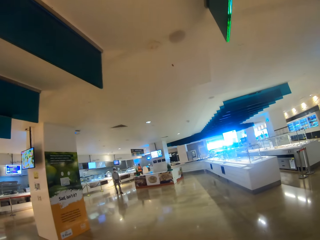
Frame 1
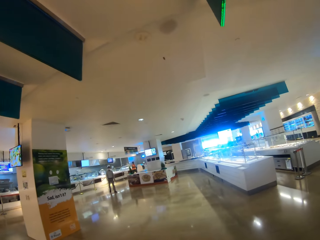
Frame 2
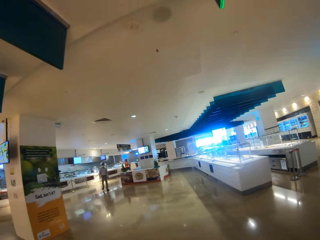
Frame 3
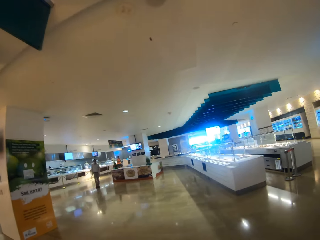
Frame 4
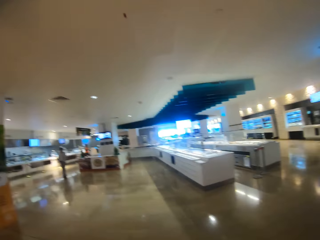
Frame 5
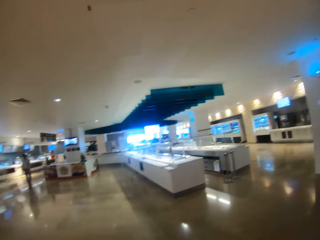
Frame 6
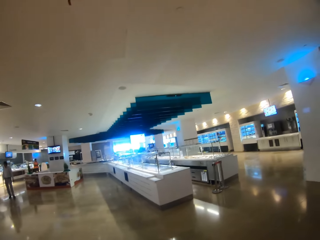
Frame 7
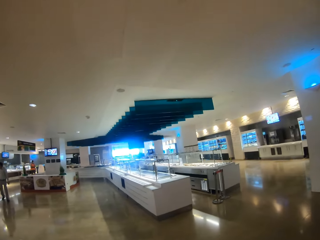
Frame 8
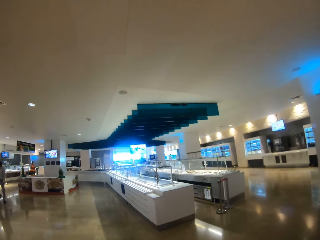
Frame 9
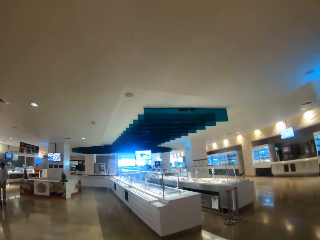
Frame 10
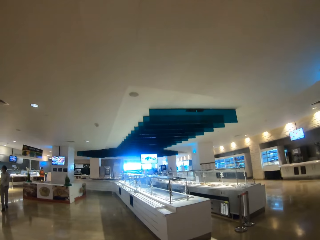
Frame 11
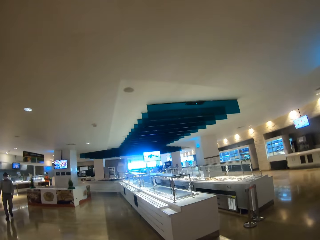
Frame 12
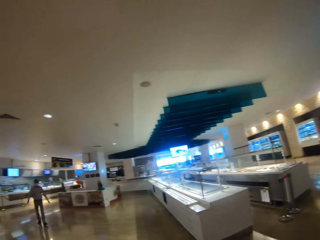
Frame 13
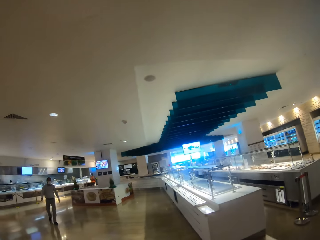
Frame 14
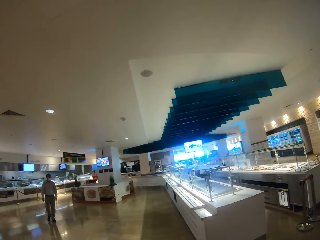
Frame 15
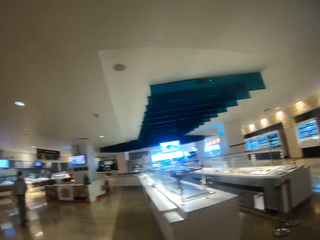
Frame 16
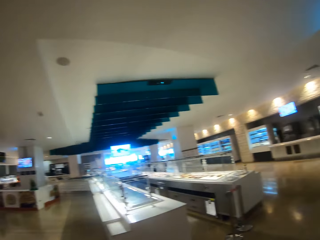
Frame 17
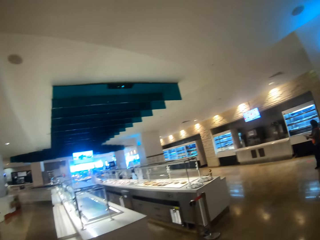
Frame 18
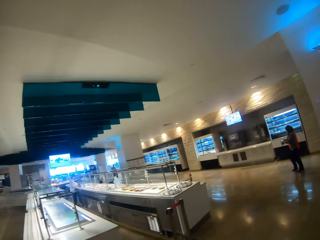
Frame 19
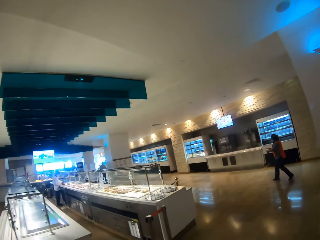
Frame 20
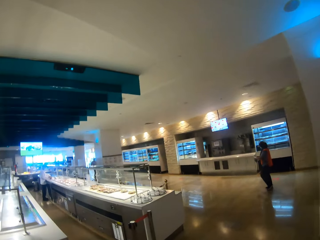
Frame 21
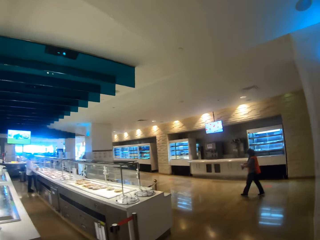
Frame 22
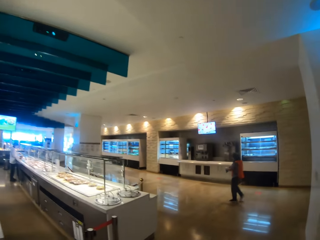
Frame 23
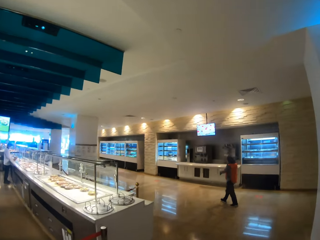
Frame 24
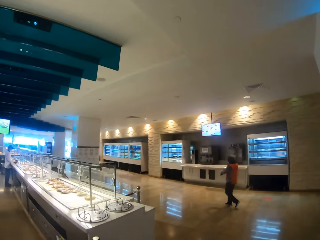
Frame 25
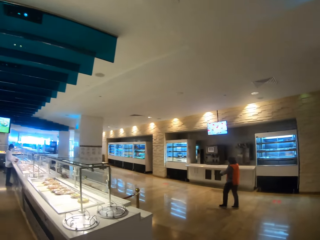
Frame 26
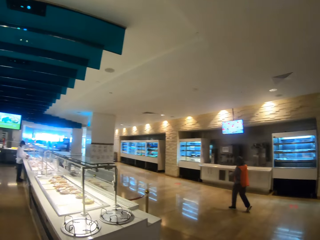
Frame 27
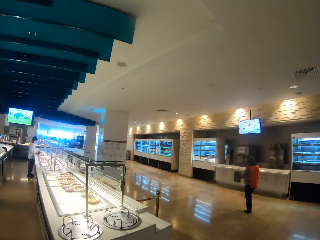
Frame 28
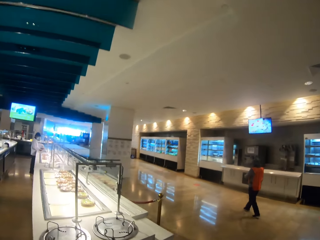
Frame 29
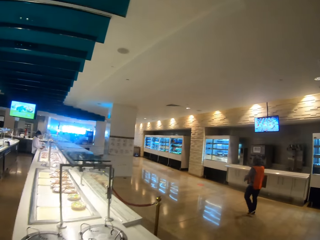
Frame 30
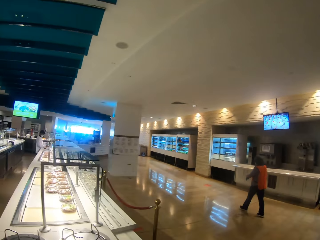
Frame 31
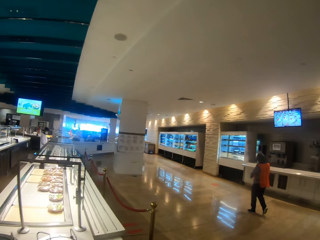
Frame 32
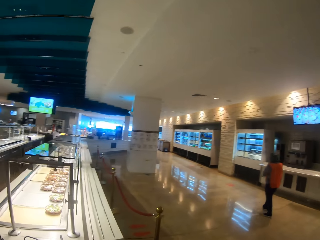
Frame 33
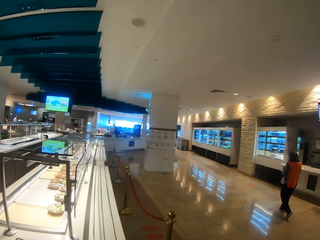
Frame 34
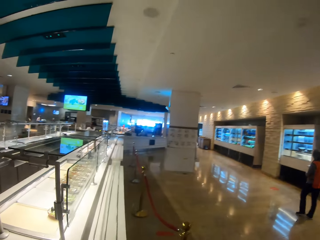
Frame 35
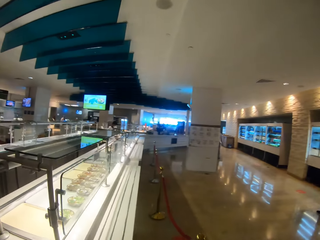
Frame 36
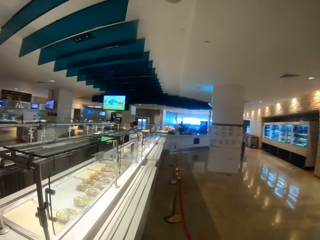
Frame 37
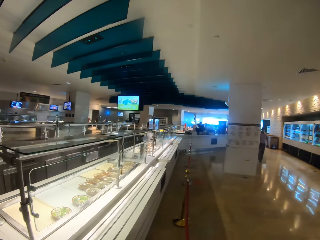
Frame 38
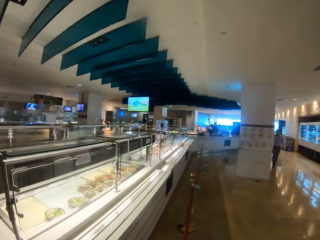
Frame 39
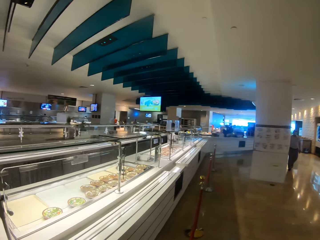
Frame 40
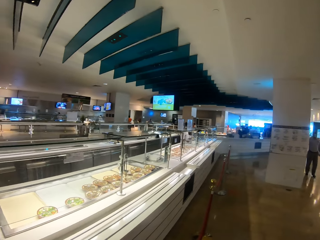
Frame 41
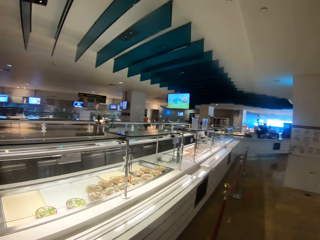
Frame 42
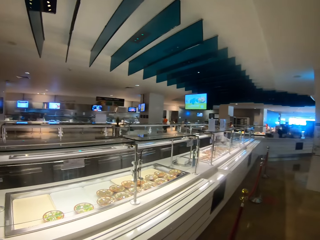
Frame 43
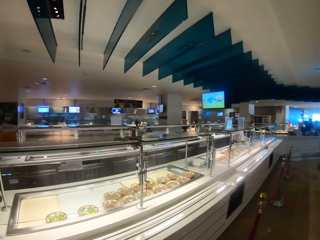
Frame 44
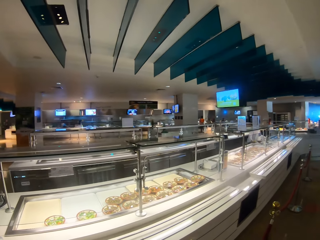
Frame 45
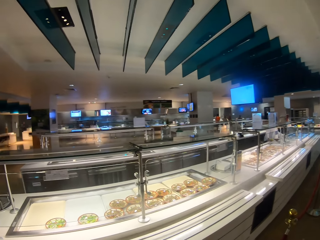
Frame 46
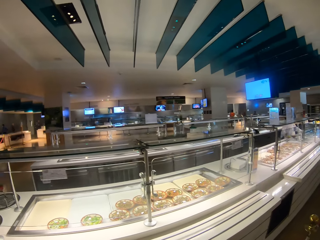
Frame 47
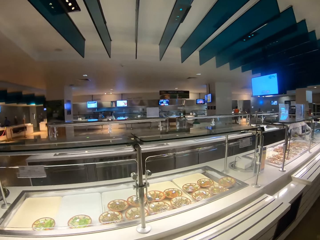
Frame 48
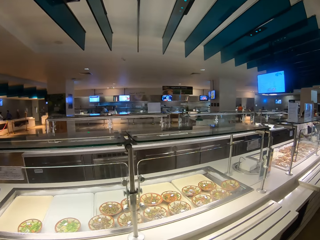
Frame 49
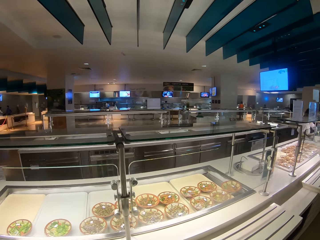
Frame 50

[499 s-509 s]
The camera wearer walks across the restaurant.

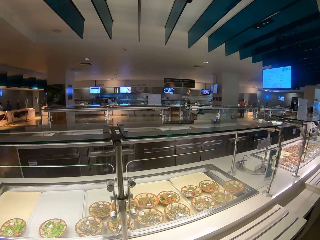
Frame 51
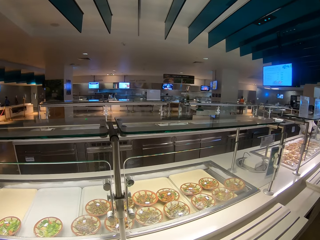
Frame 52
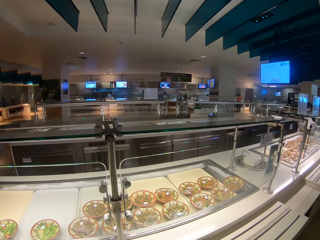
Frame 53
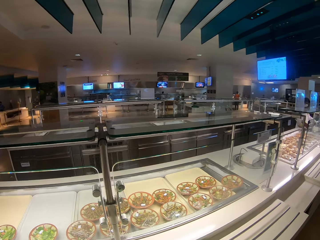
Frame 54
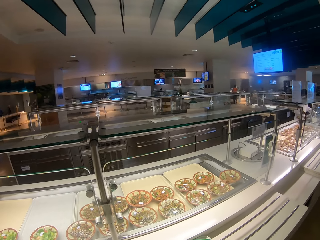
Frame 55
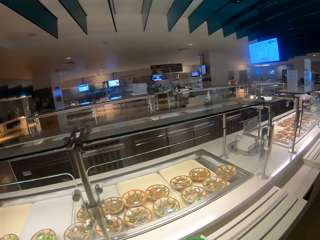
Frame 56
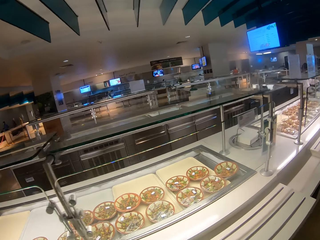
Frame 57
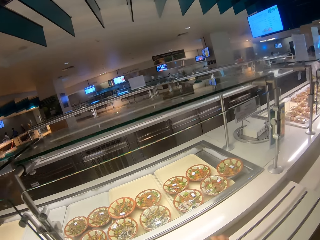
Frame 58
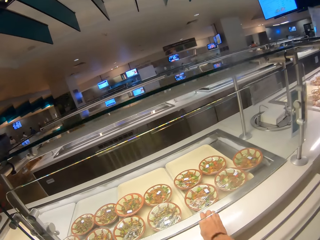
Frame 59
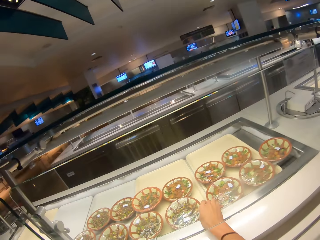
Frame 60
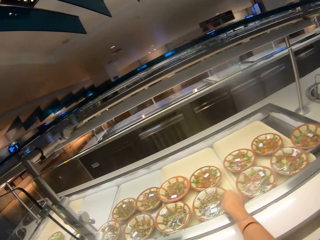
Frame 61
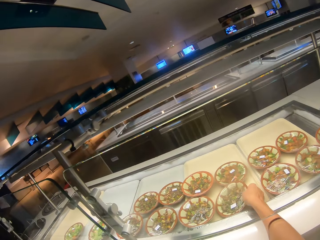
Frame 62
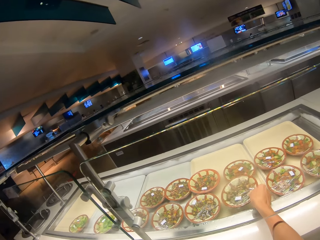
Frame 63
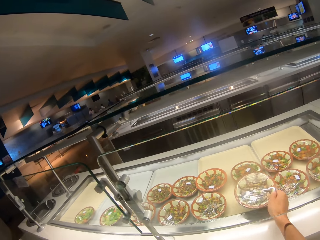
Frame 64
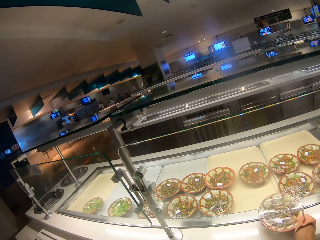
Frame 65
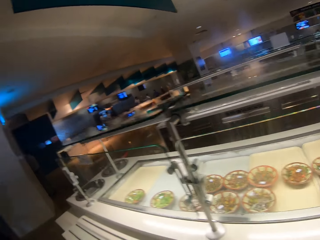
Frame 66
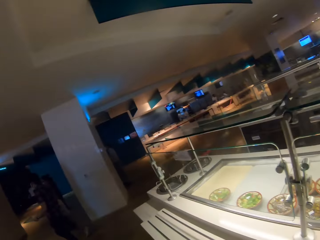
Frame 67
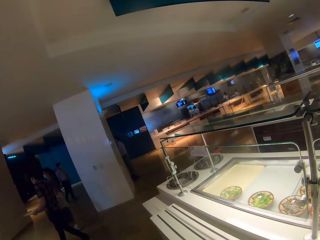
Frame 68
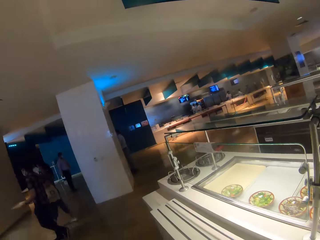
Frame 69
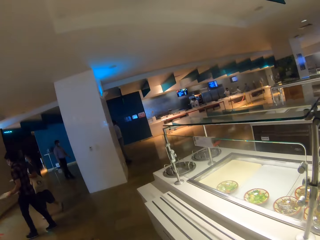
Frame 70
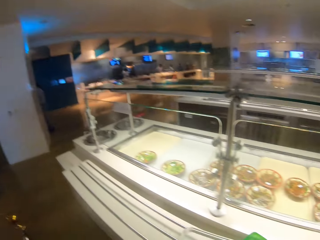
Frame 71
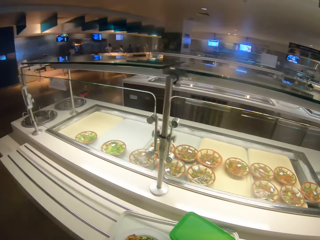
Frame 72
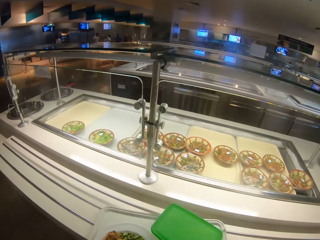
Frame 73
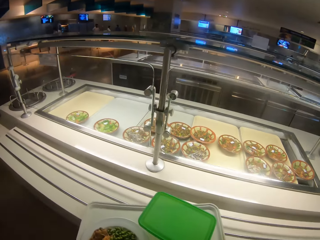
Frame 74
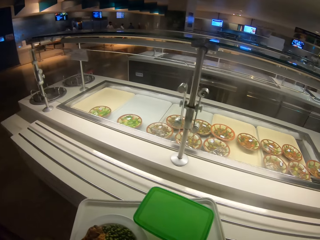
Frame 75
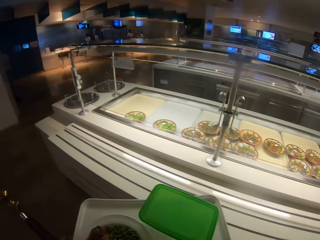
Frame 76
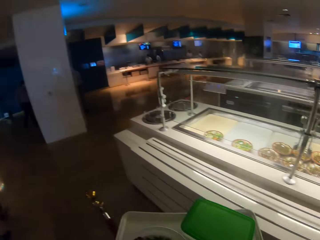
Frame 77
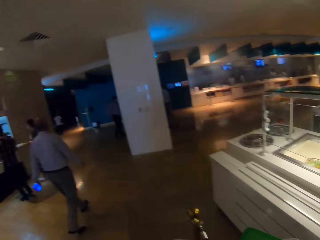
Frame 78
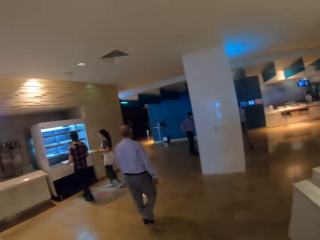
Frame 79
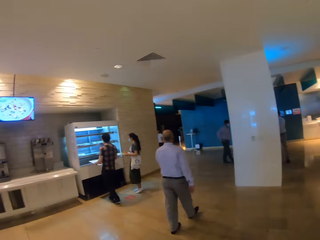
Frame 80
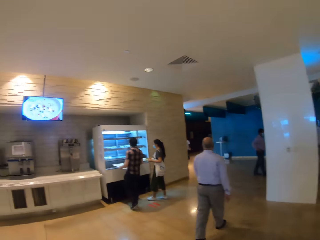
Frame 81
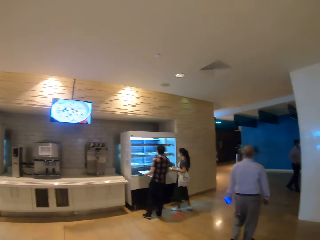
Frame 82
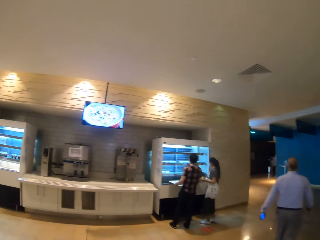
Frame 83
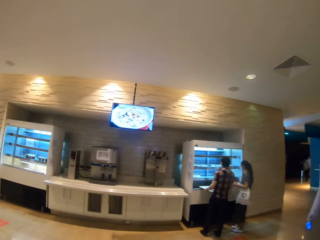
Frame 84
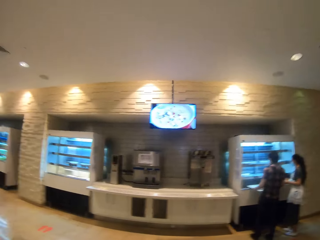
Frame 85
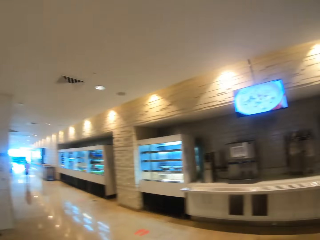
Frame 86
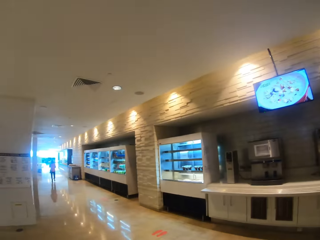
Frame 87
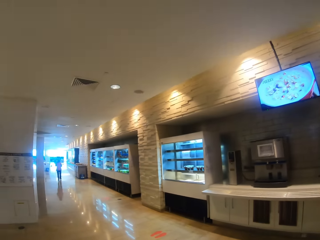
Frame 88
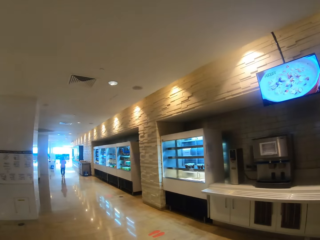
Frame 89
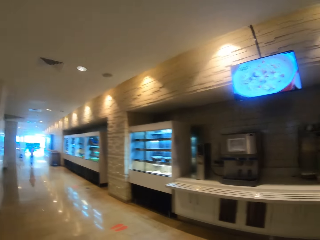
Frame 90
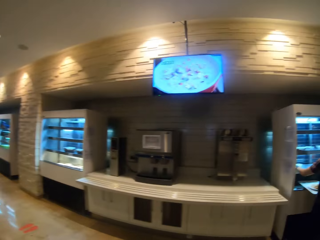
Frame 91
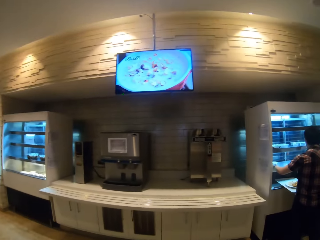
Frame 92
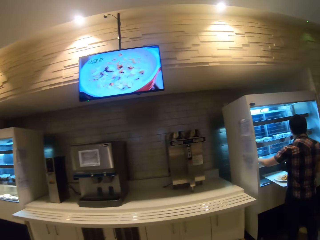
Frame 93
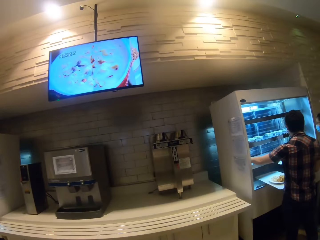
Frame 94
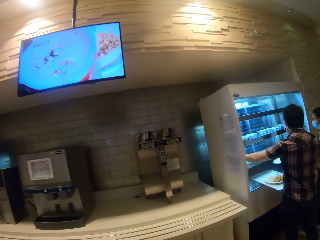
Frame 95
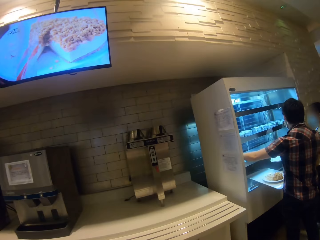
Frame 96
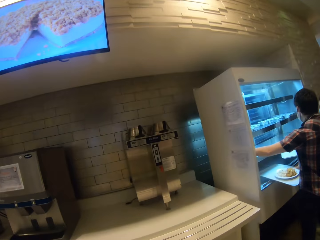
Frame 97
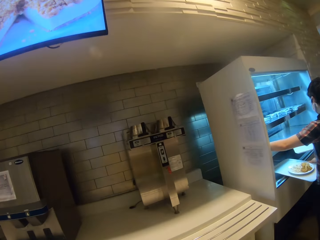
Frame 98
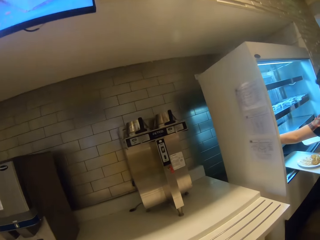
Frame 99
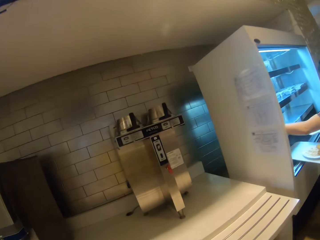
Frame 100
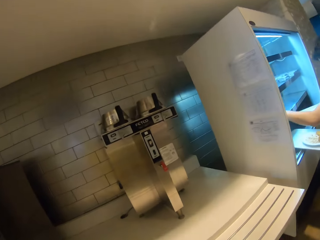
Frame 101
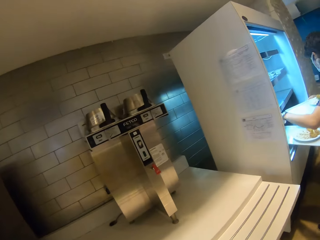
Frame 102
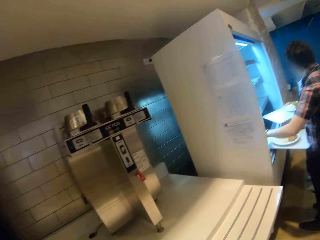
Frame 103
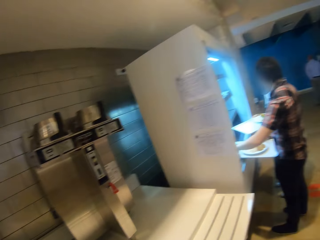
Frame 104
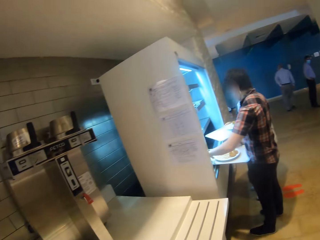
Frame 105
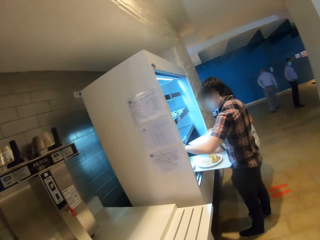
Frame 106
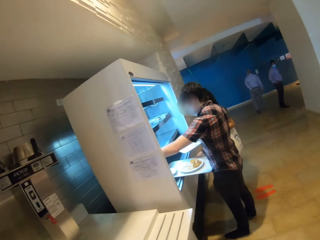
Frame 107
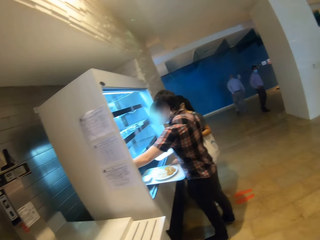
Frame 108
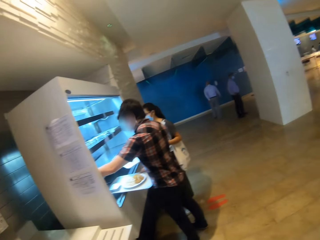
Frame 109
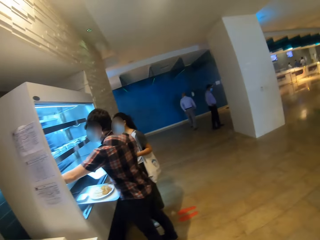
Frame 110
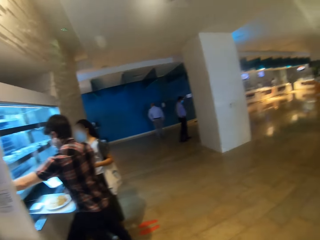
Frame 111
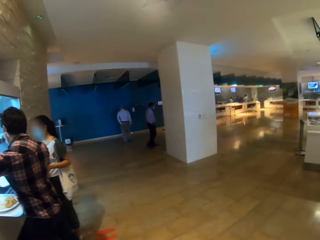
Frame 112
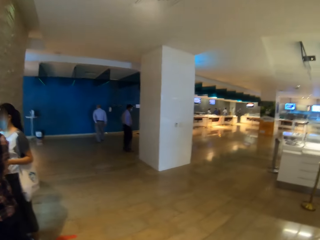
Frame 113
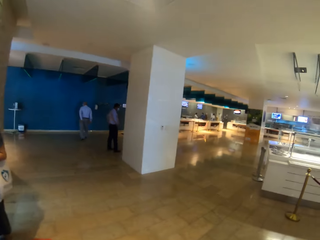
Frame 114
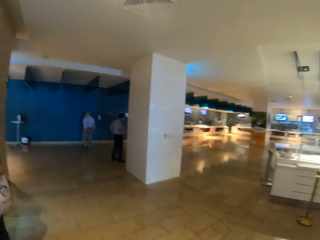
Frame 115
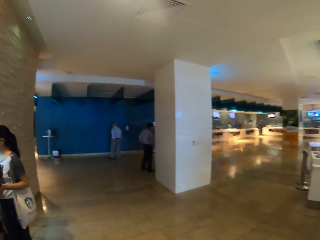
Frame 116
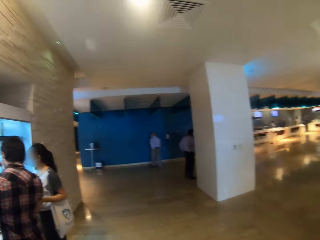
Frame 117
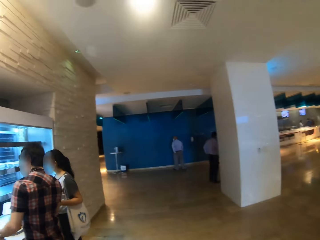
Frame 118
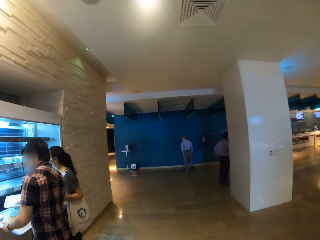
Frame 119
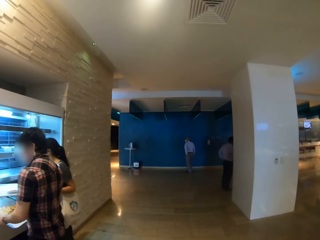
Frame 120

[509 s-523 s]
The camera wearer looks at the salad. They pick up a plate of salad, look around the compound, puts the plate of salad on the tray and walk across the restaurant. A person walks across the restaurant. Another person stands near the fridge. A third person stands near the fridge. The camera wearer looks around the compound.
